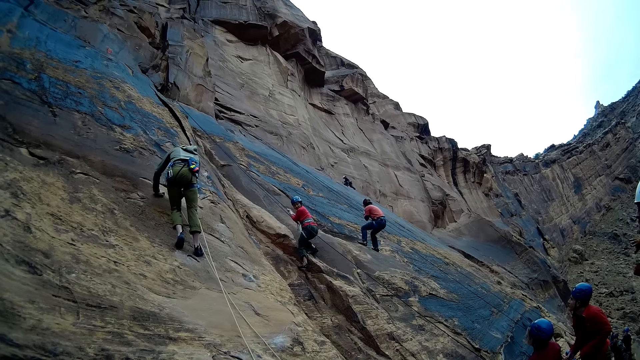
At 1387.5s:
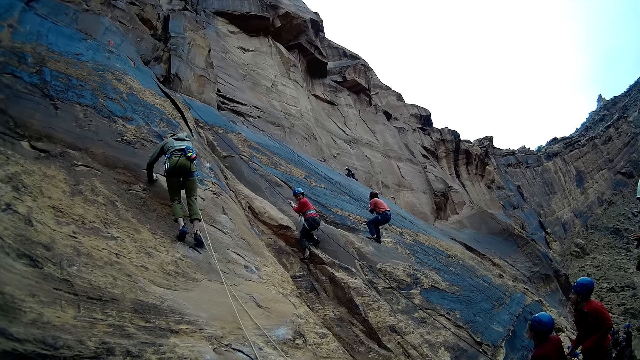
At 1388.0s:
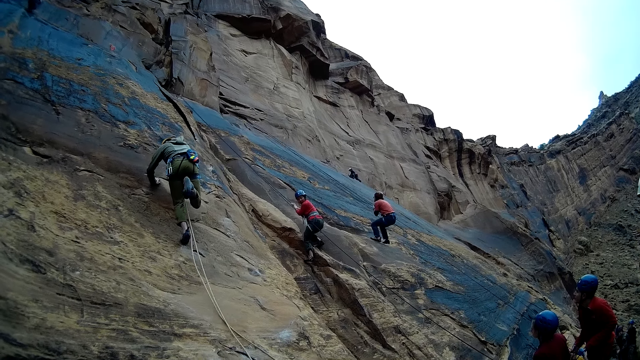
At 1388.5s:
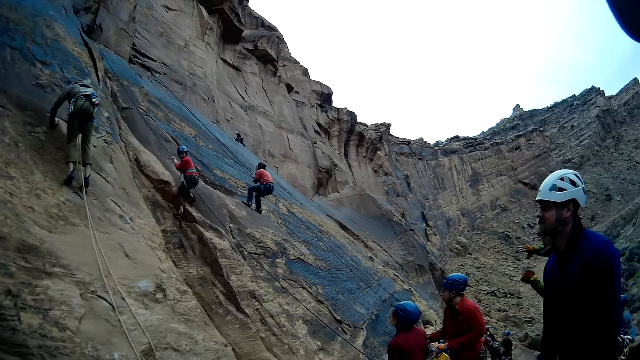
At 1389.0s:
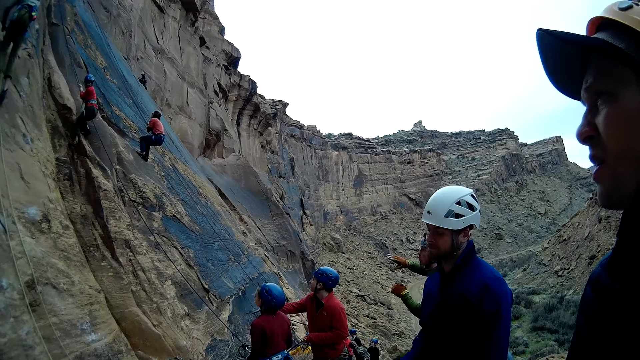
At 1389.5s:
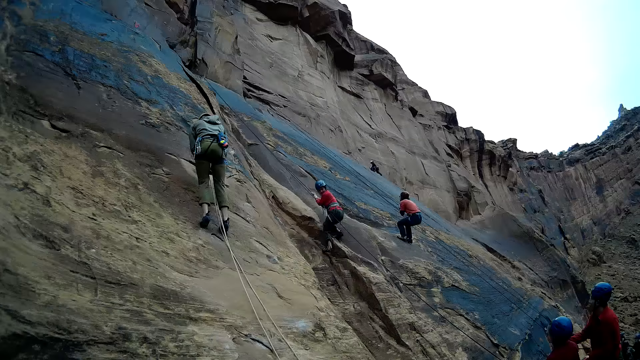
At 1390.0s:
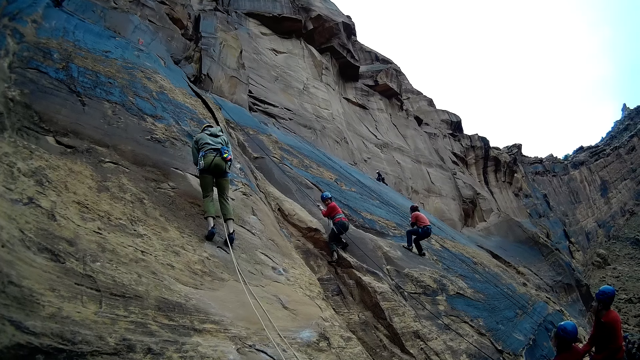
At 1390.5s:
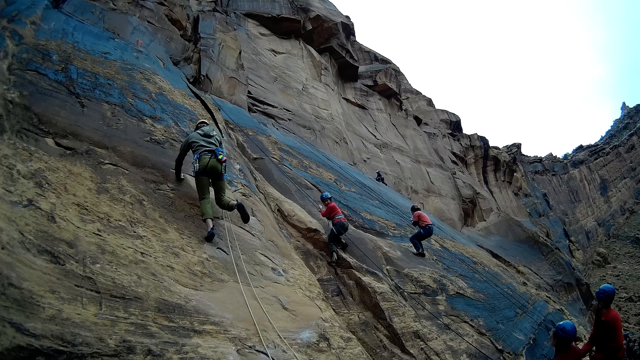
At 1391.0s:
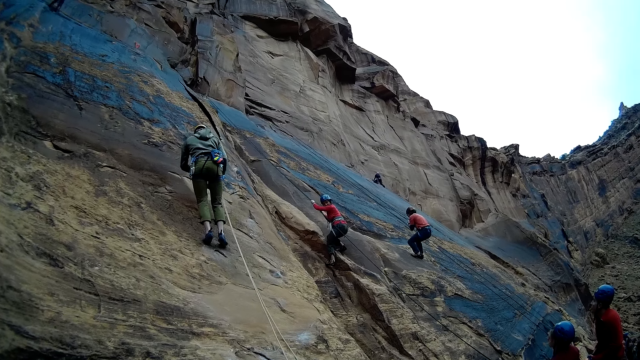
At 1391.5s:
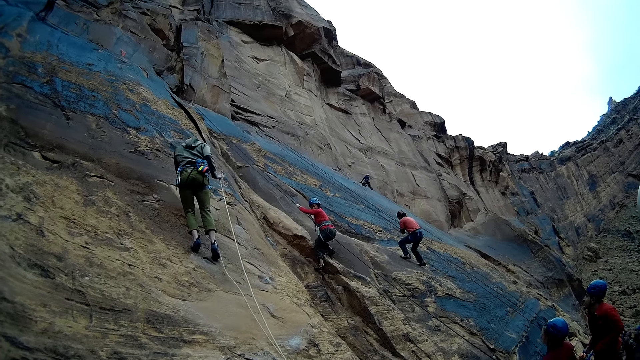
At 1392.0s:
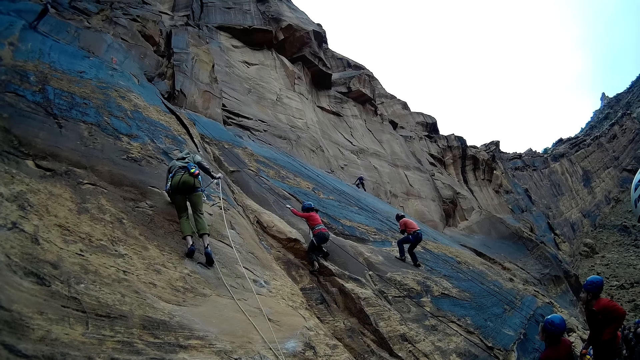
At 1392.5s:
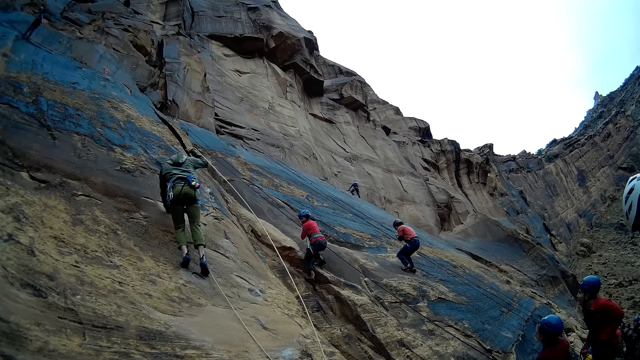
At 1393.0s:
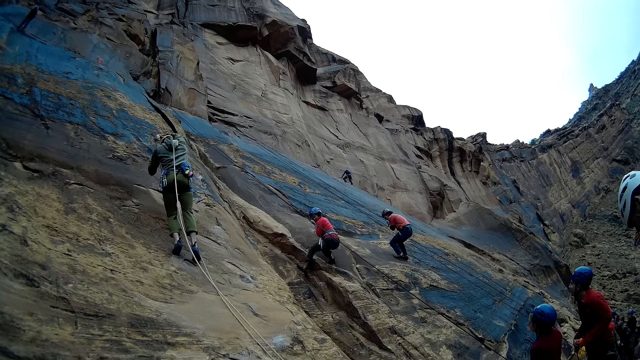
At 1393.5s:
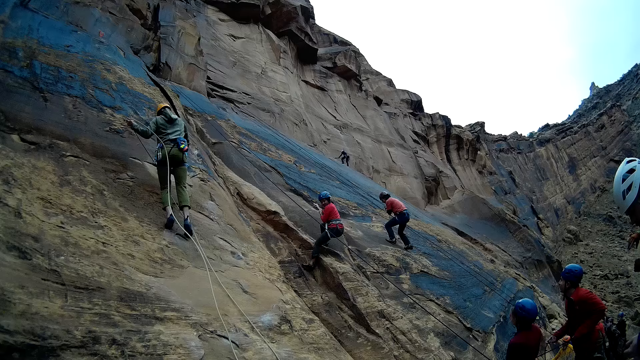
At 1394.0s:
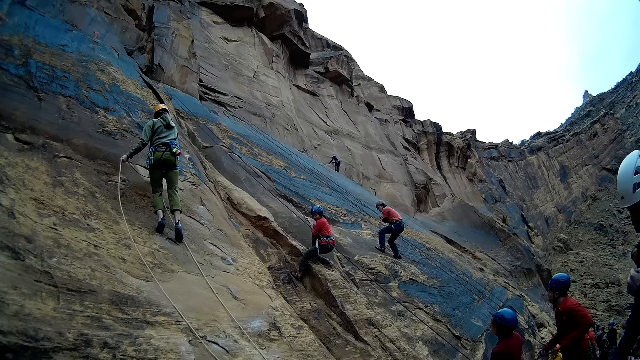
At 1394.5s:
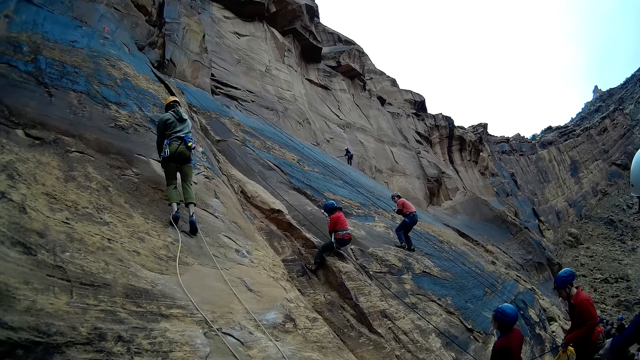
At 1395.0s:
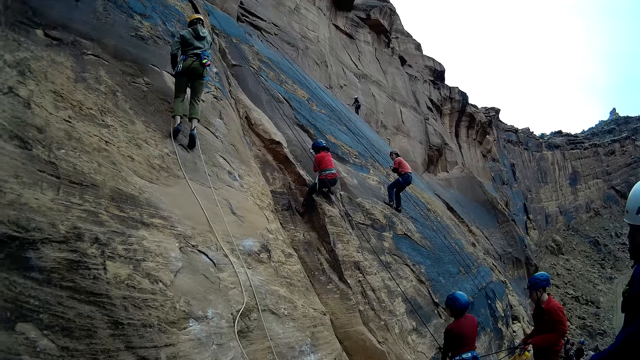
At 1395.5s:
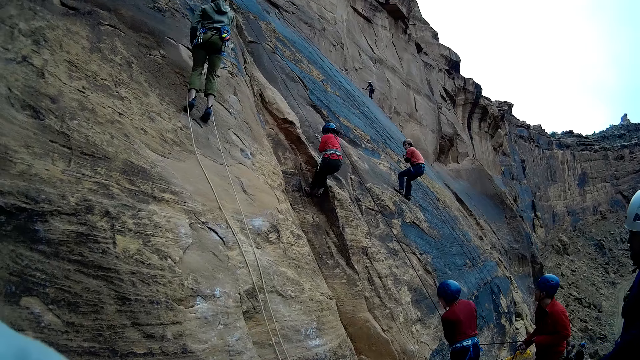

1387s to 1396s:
A person descends from the mountain.

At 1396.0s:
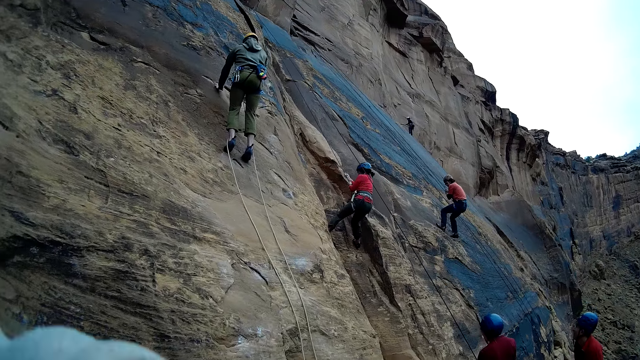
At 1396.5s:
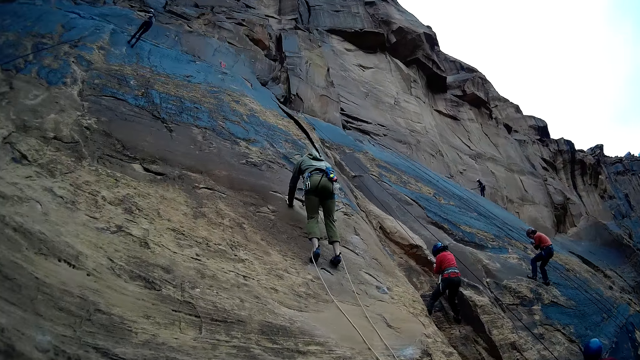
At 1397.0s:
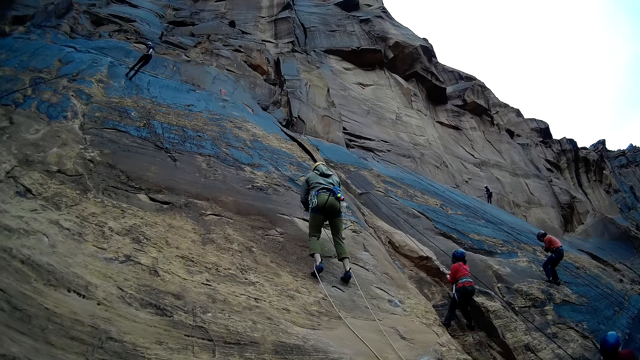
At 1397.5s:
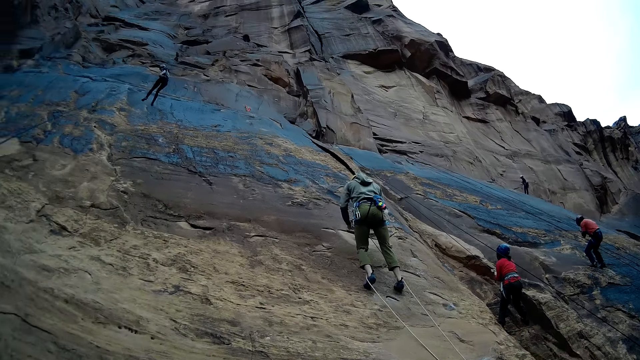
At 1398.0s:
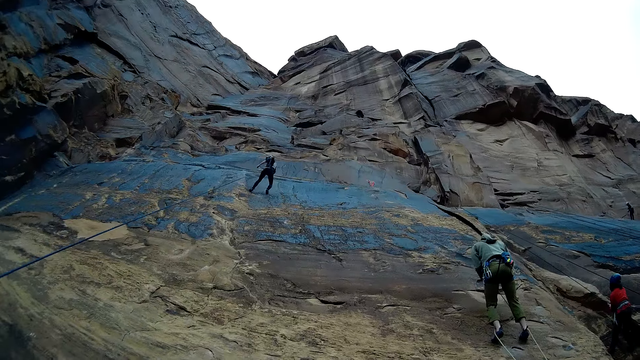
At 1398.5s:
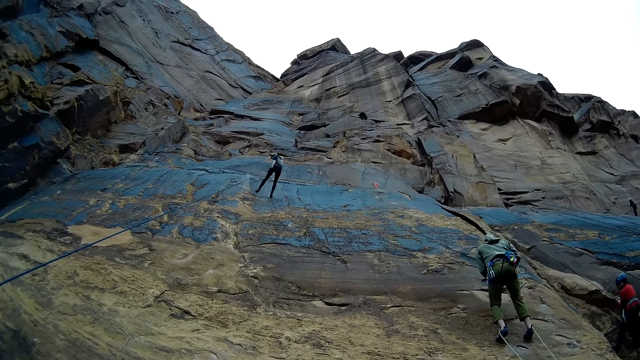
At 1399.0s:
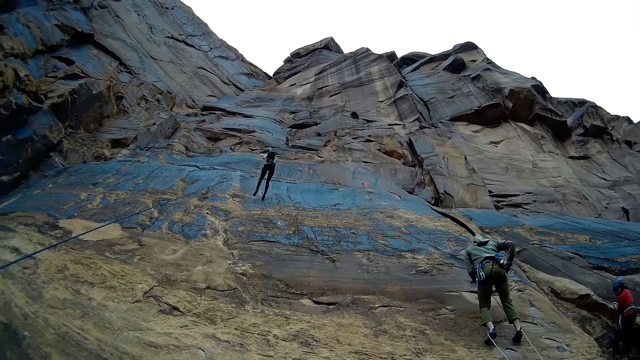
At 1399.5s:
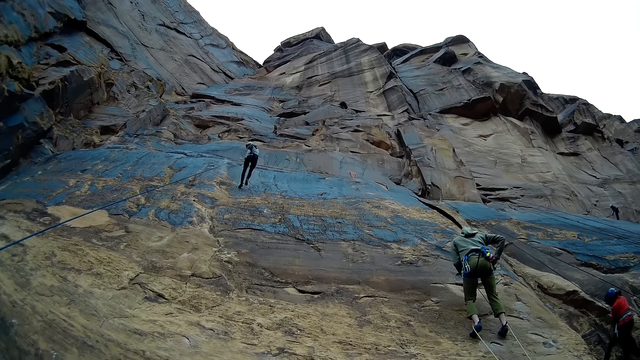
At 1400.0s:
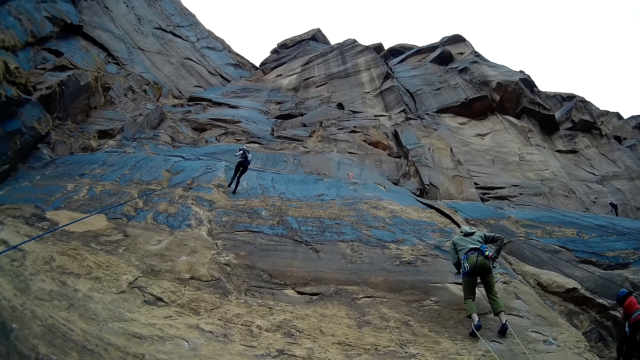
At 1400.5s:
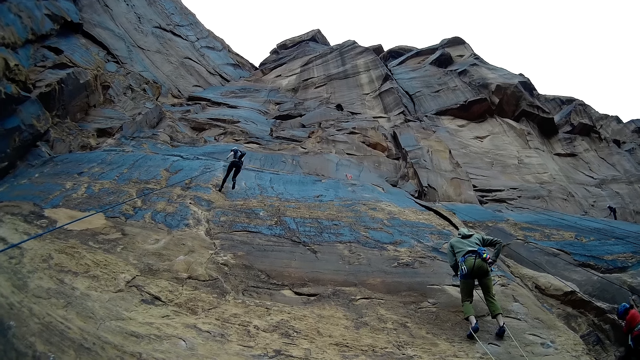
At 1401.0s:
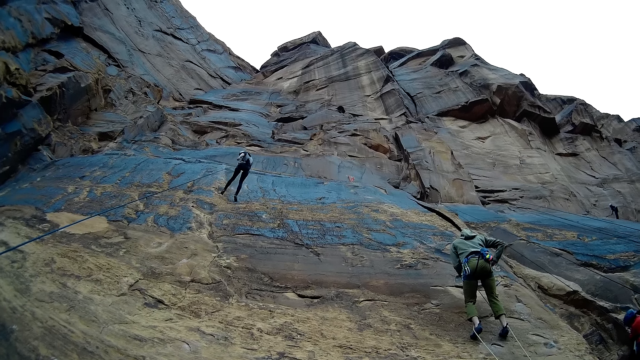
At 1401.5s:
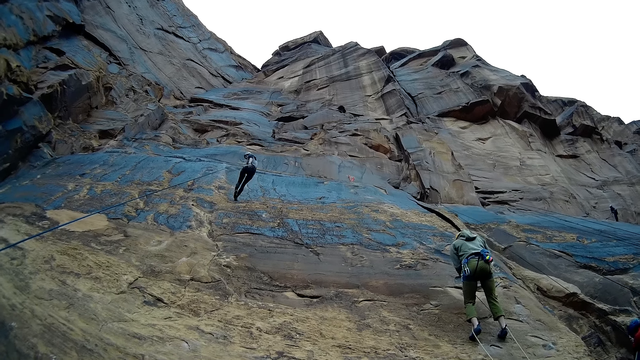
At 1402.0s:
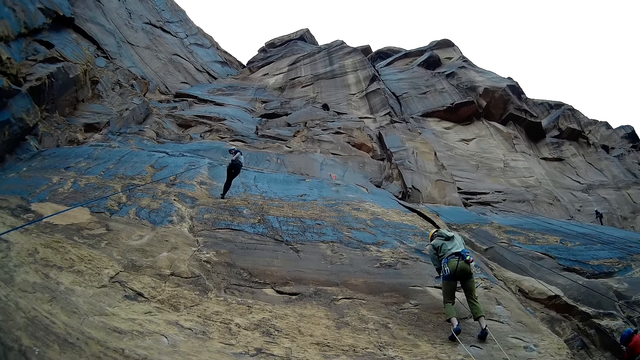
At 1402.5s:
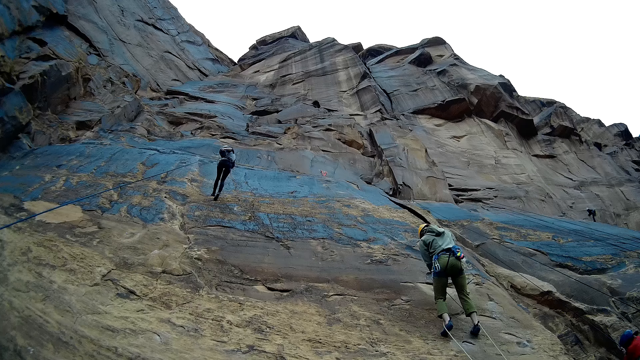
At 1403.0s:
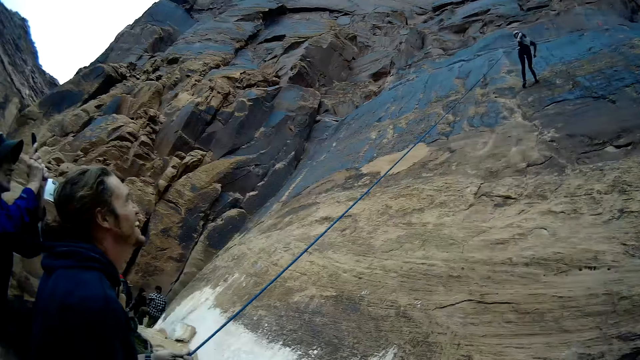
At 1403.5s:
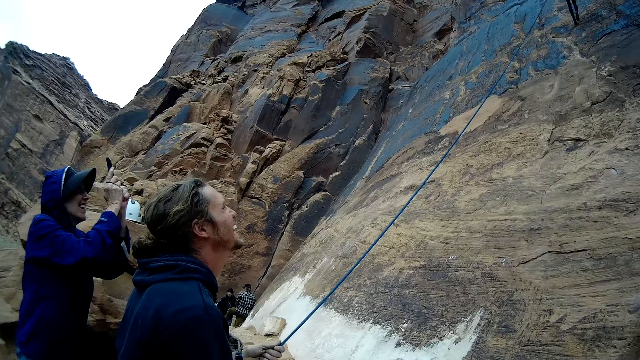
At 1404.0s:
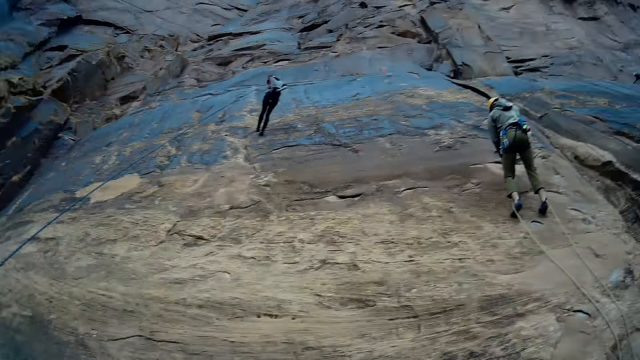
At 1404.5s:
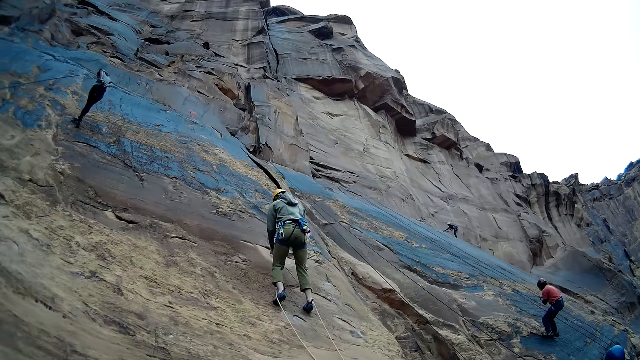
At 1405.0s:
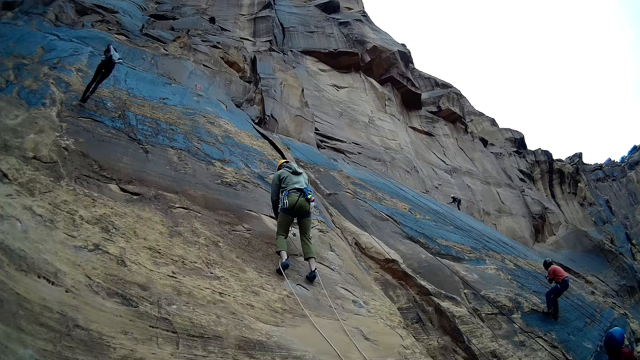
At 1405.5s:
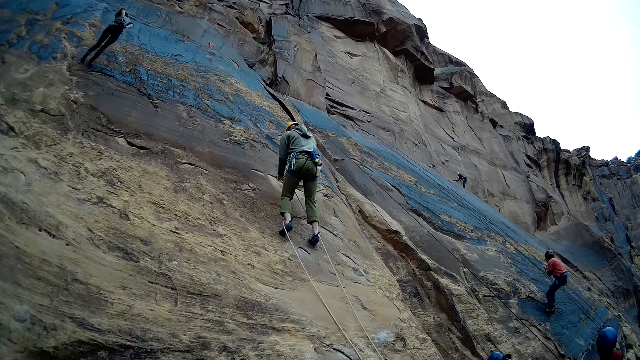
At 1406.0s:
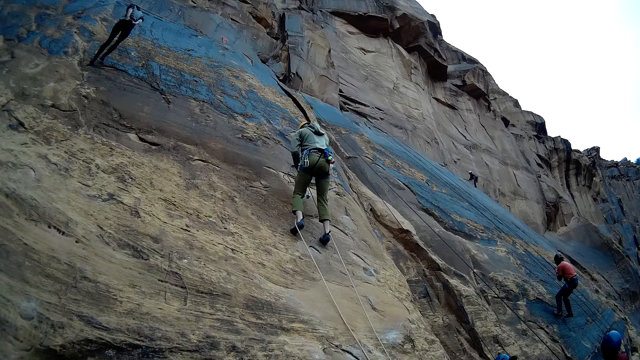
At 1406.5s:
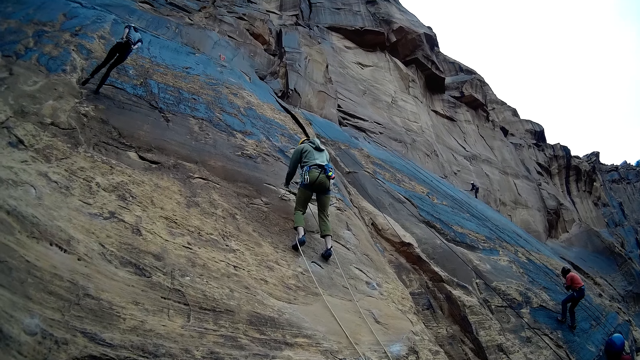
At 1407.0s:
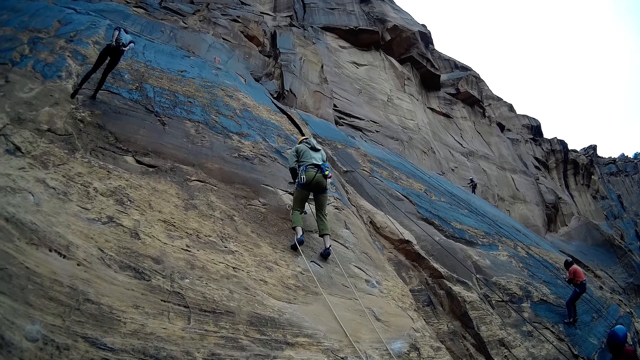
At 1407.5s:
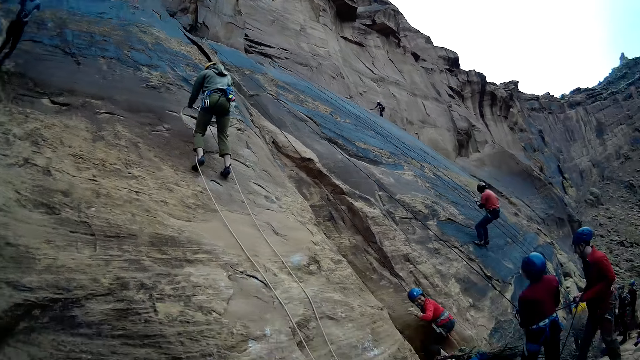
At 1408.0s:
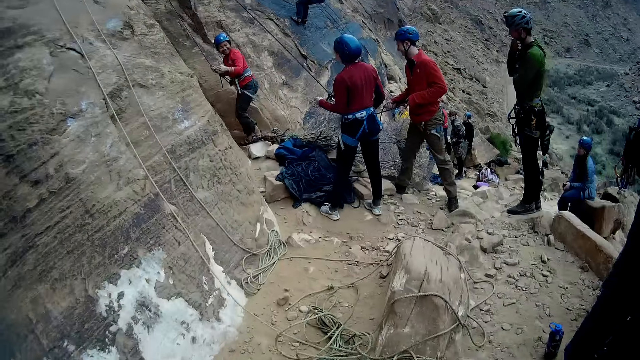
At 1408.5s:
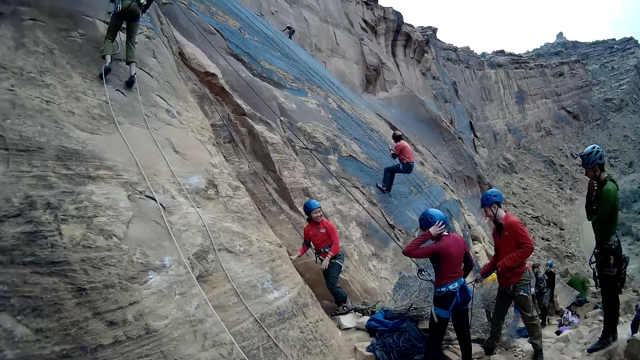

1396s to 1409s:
The mountain climber descends the mountain.
